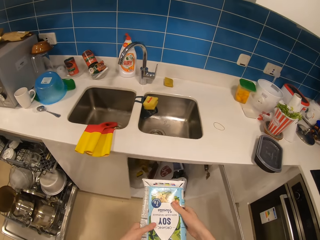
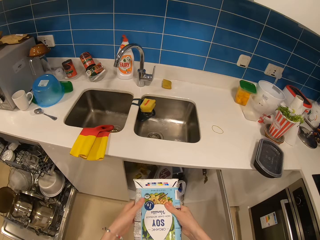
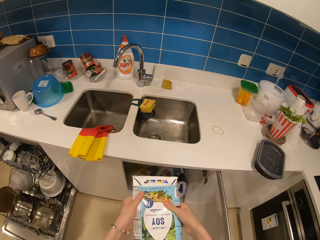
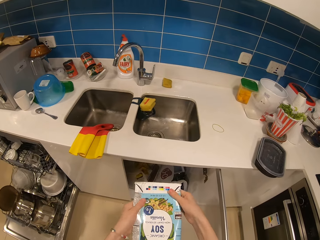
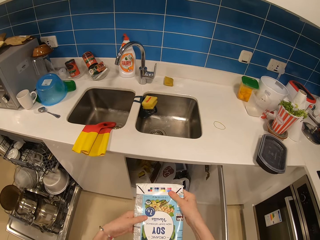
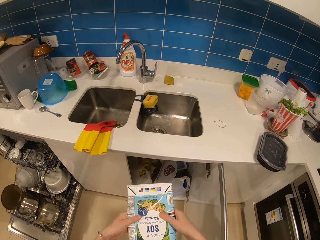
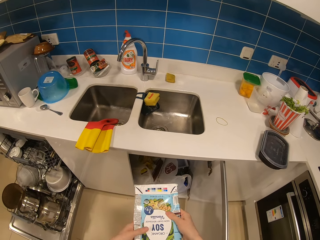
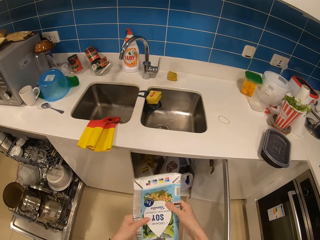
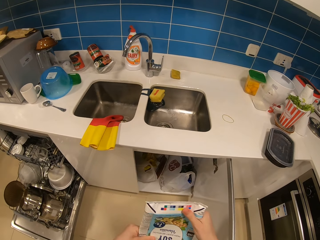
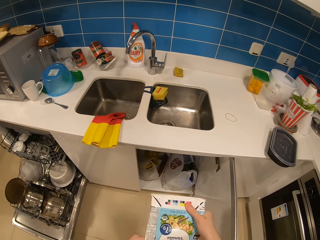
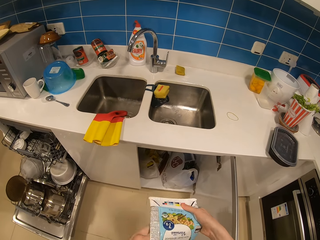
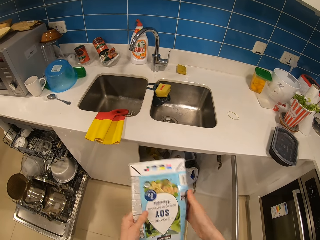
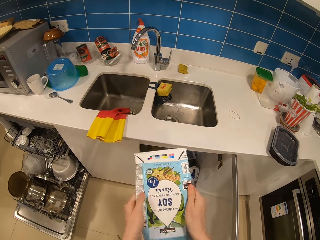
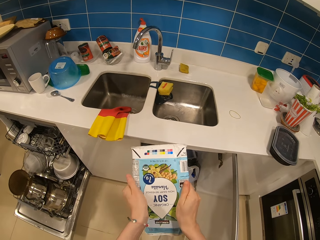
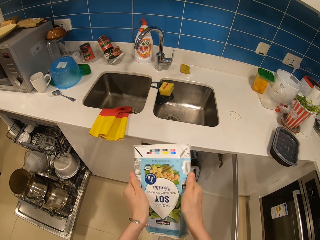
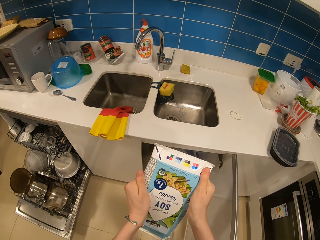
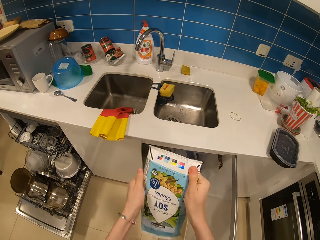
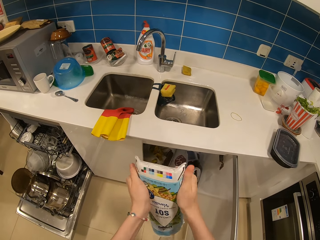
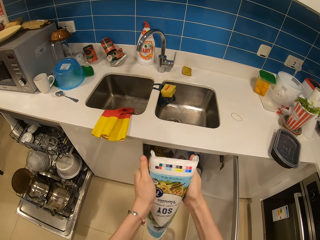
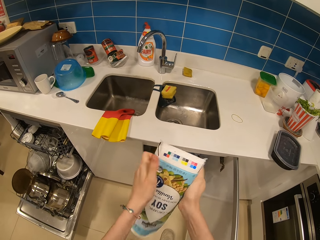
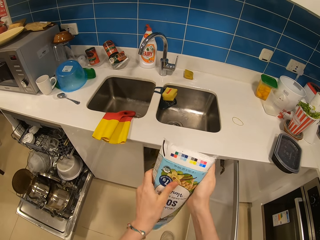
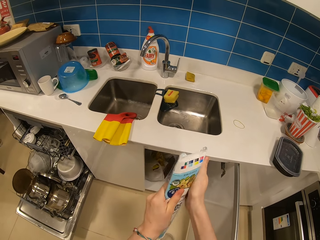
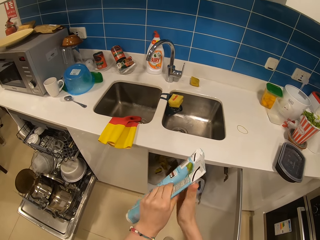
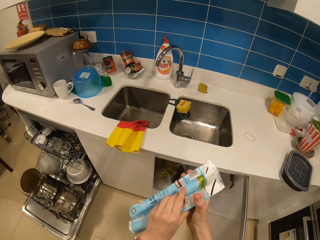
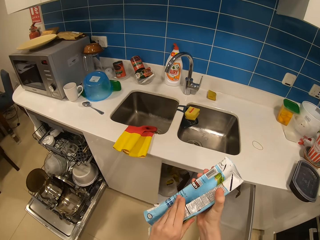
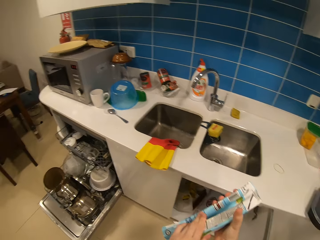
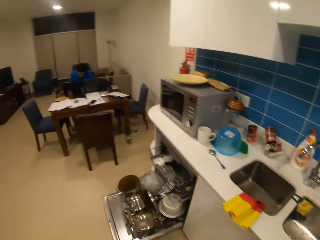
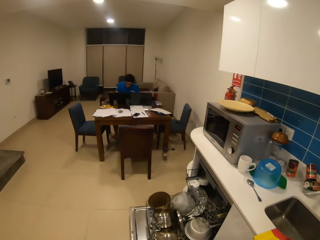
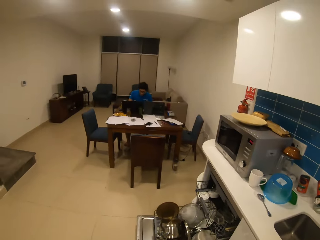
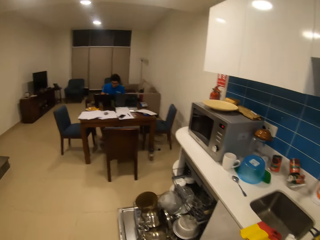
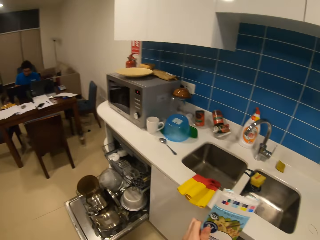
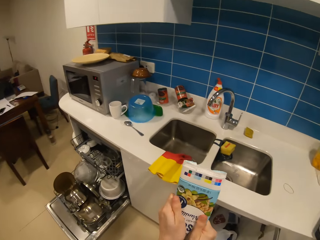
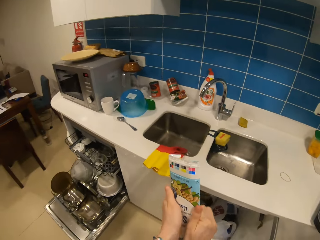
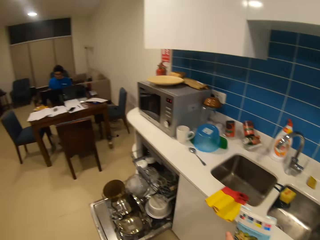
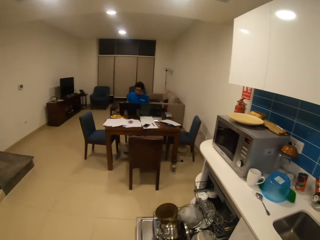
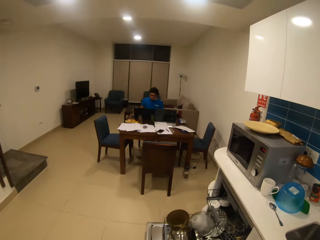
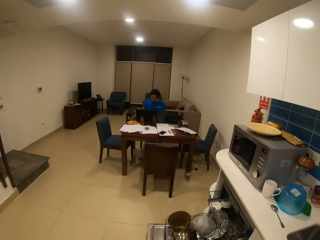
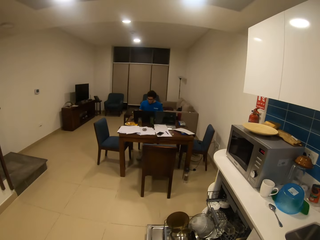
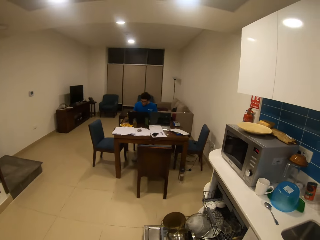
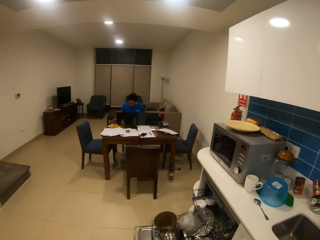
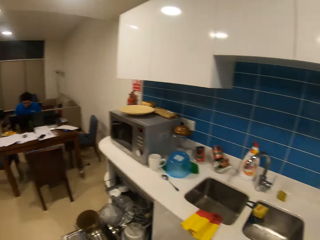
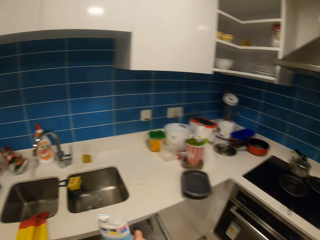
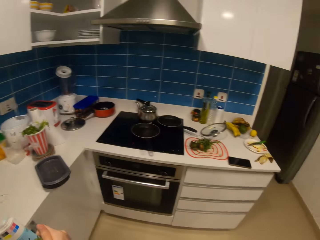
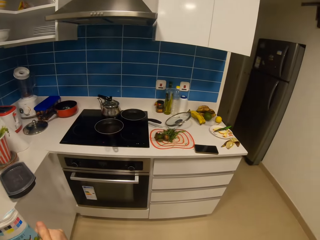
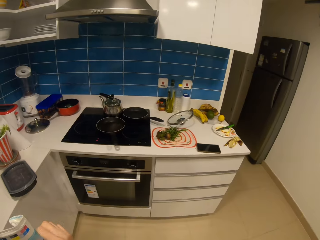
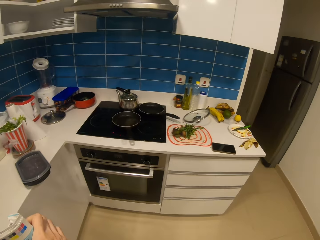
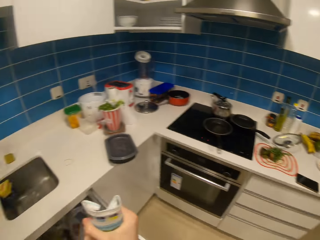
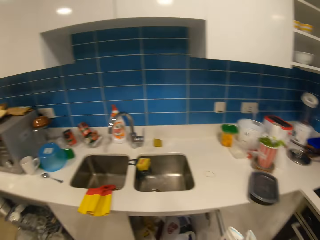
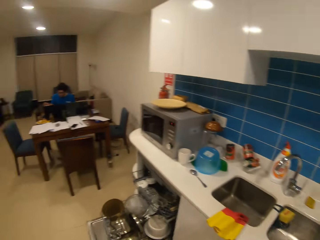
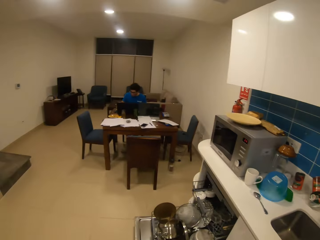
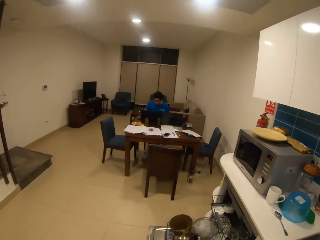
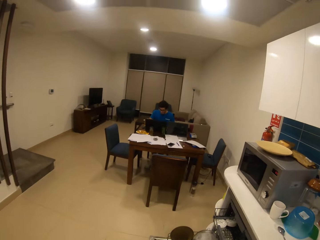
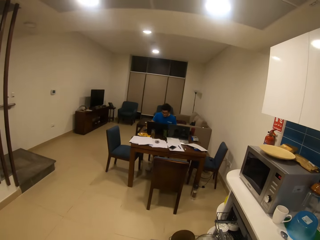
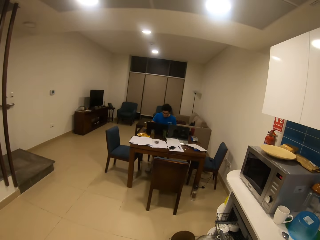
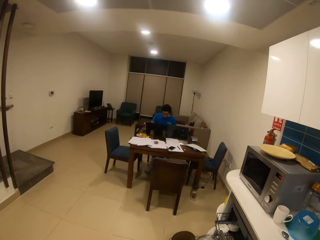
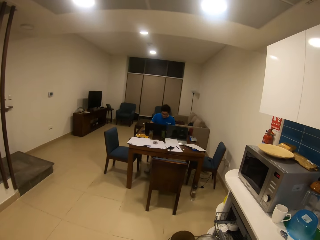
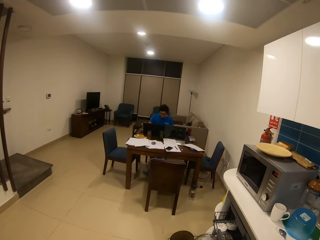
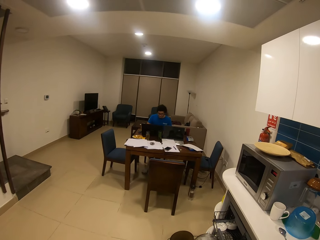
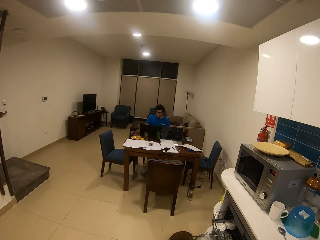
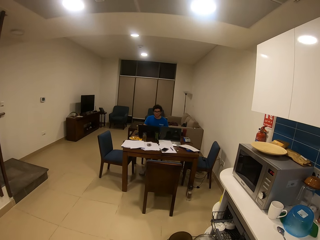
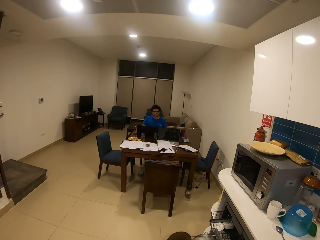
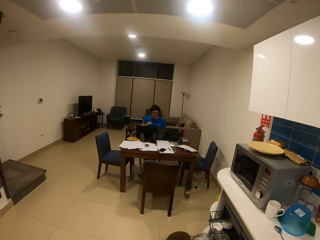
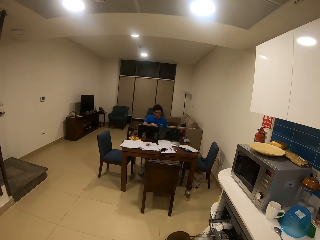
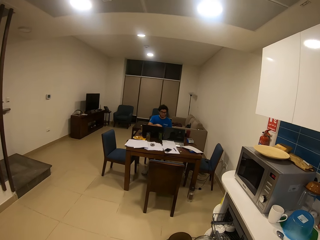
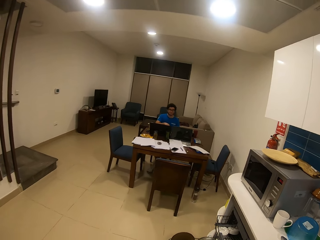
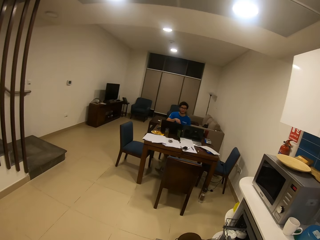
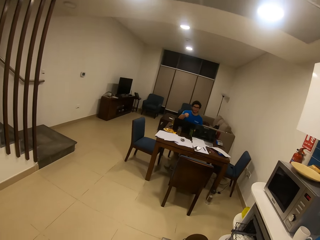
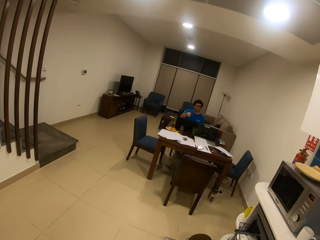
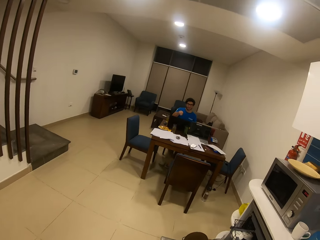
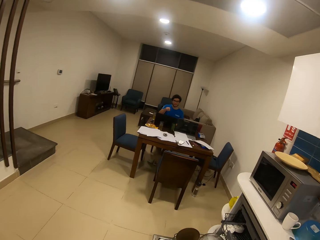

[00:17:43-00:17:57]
The camera wearer folds the packet. They straighten the packet. They look around the kitchen. They look at a man. They interact with the man. They talk to the man.

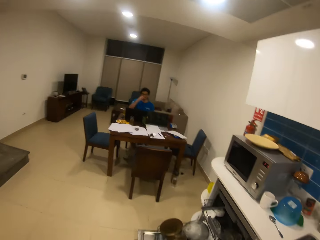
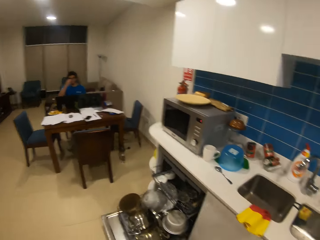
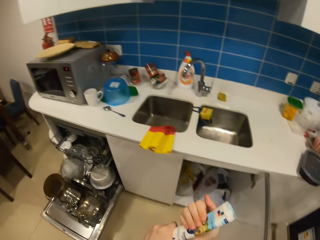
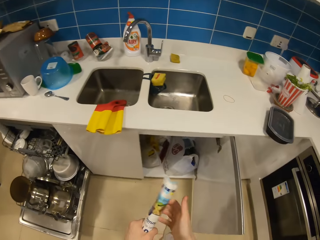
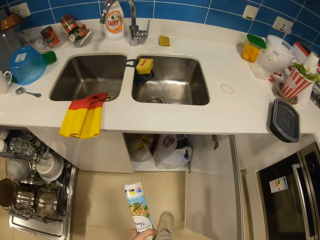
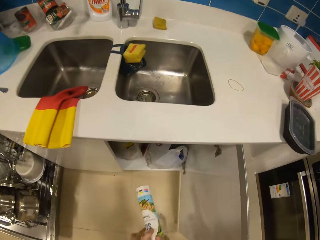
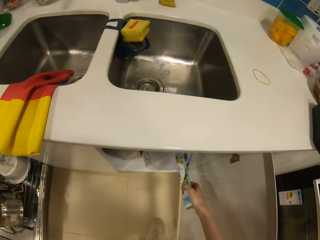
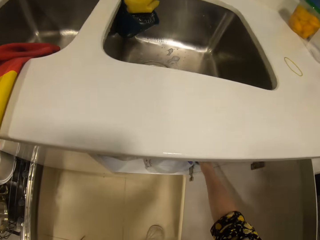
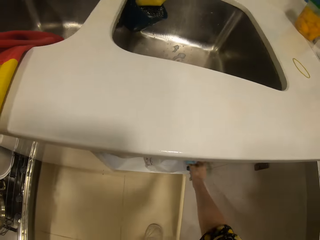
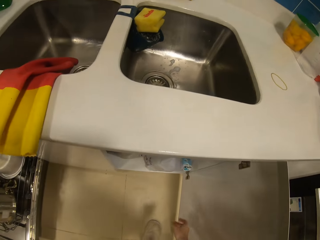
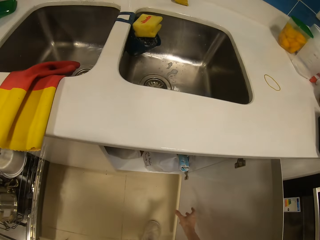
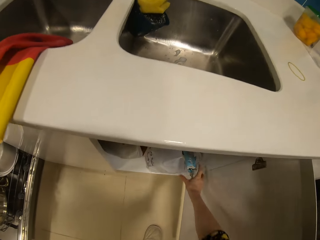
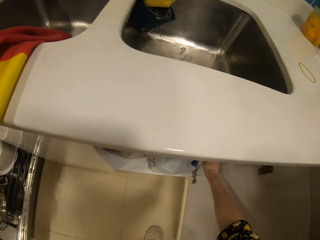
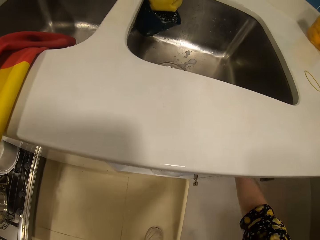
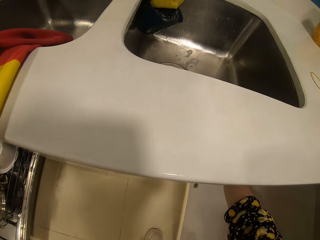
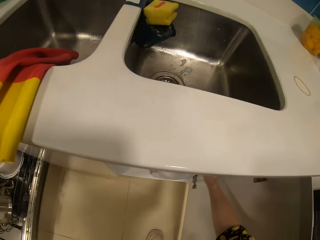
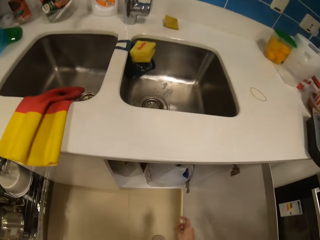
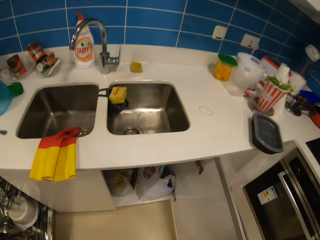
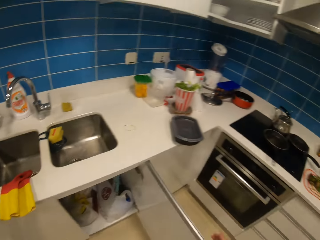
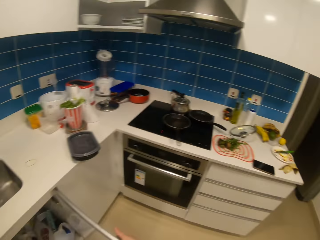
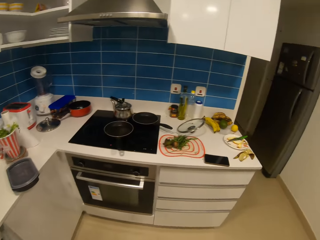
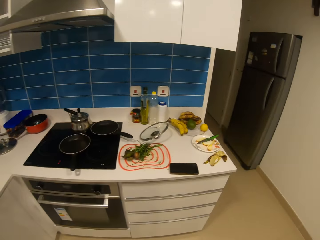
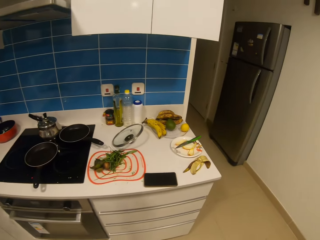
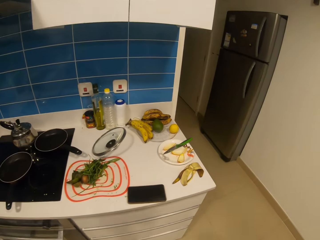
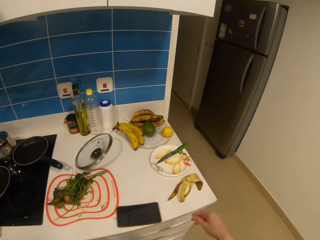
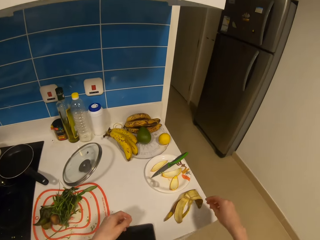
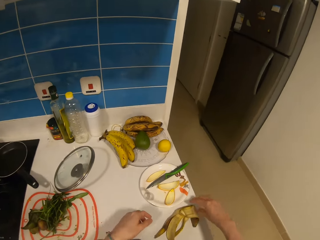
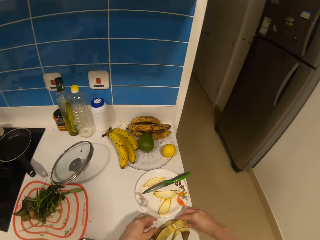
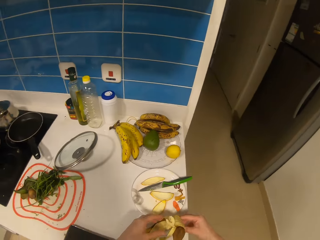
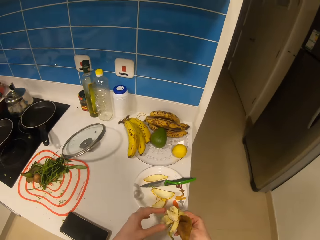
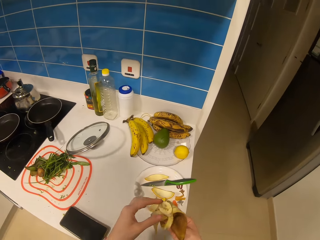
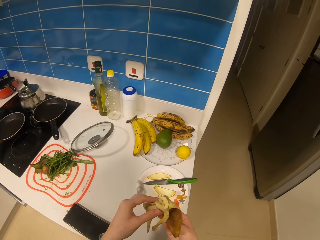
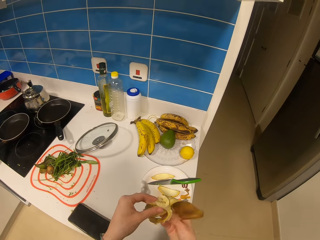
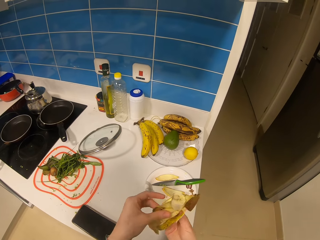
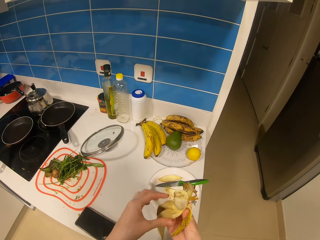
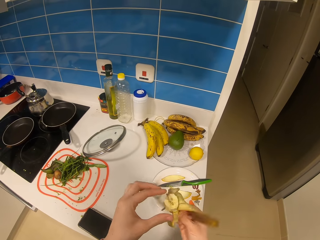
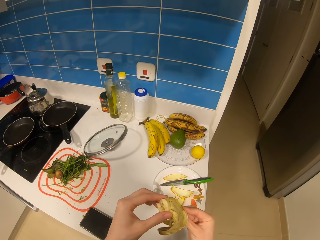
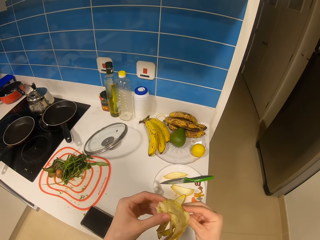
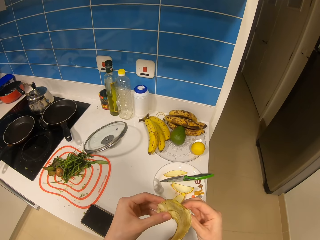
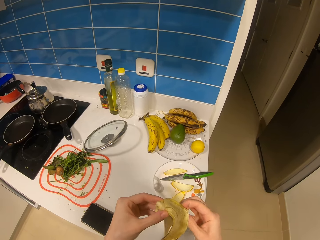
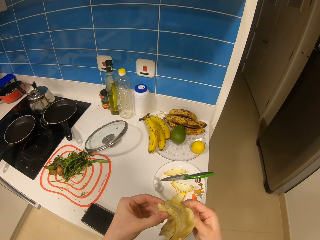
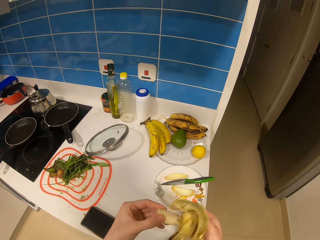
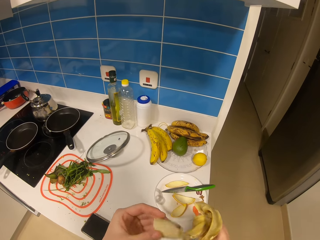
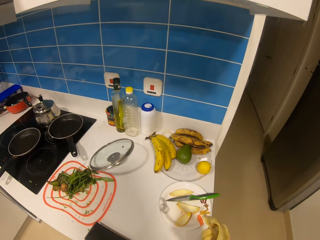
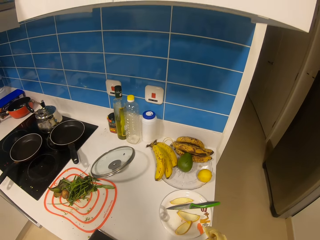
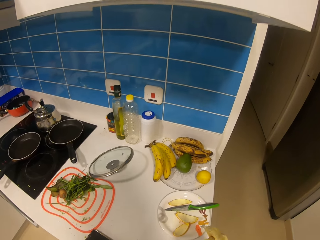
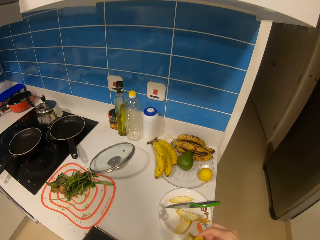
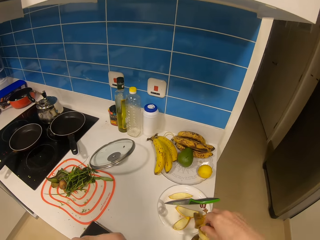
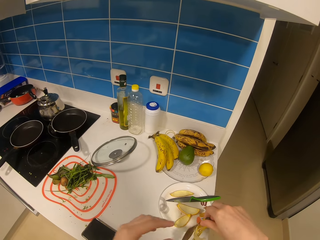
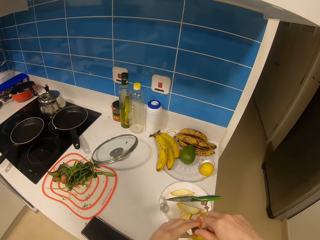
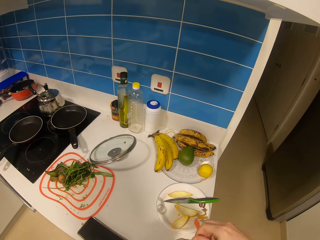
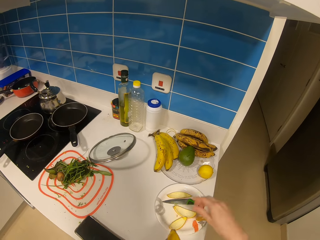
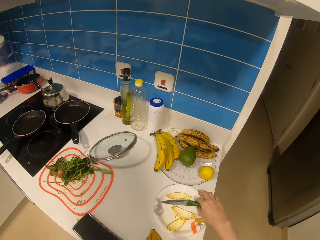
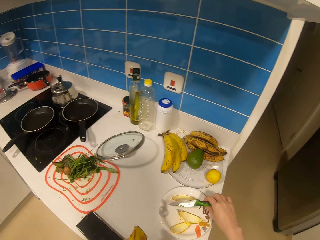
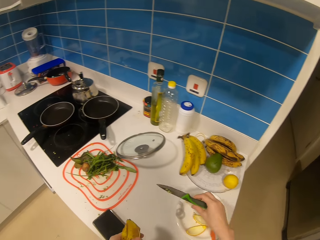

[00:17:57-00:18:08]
The camera wearer throws the packet in the cabinet. They put the packet in the plastic bag. They pick up a banana. They eat the banana.
